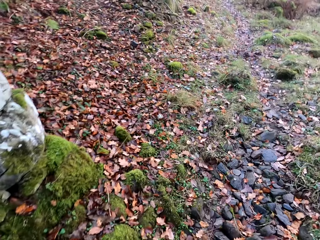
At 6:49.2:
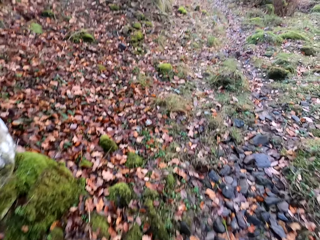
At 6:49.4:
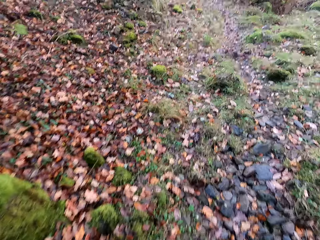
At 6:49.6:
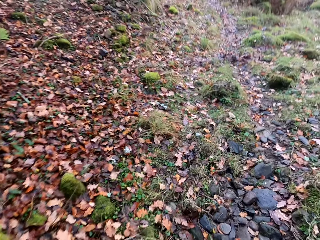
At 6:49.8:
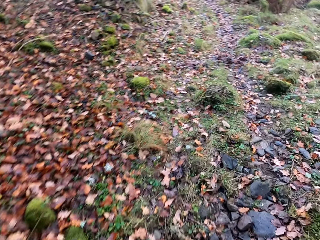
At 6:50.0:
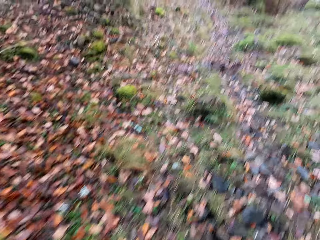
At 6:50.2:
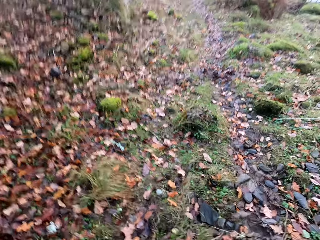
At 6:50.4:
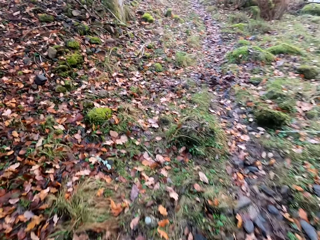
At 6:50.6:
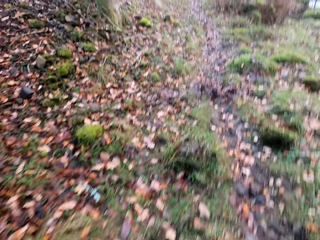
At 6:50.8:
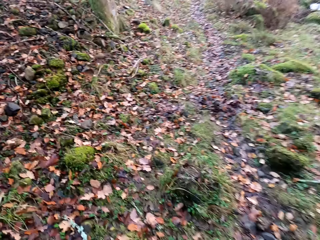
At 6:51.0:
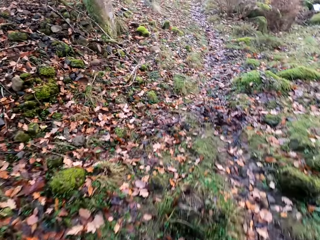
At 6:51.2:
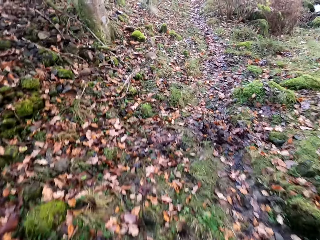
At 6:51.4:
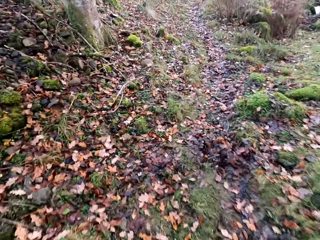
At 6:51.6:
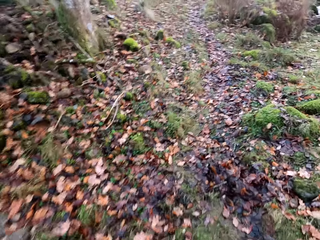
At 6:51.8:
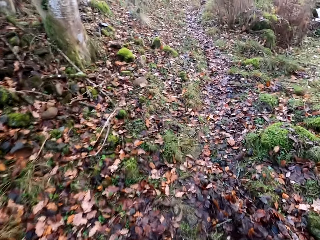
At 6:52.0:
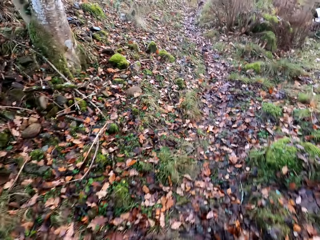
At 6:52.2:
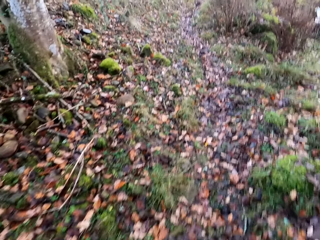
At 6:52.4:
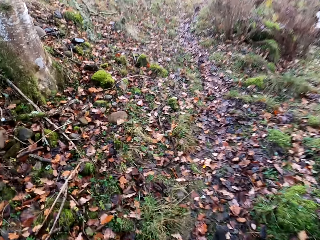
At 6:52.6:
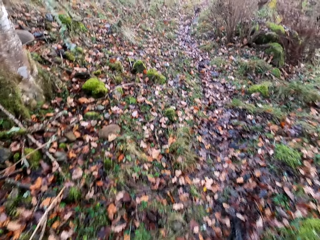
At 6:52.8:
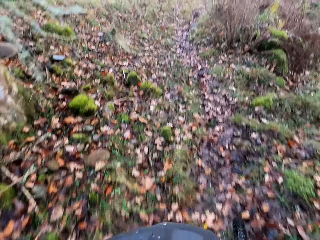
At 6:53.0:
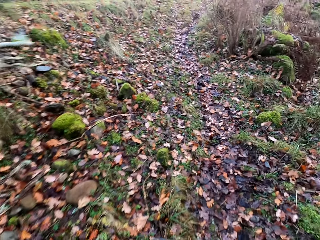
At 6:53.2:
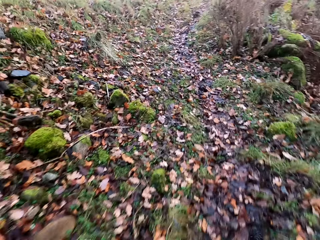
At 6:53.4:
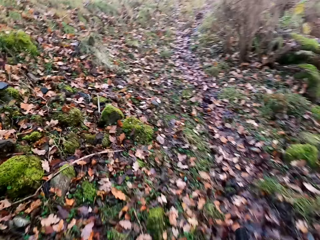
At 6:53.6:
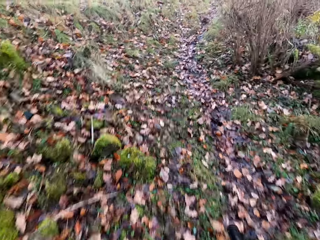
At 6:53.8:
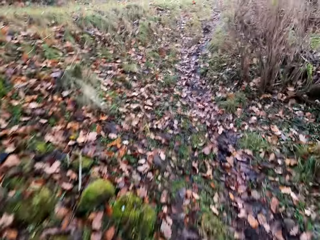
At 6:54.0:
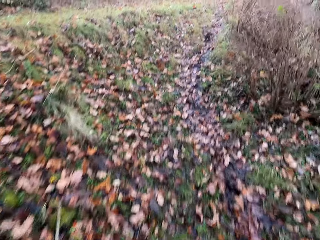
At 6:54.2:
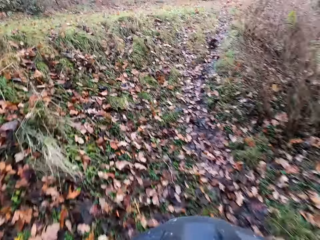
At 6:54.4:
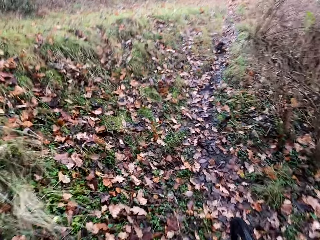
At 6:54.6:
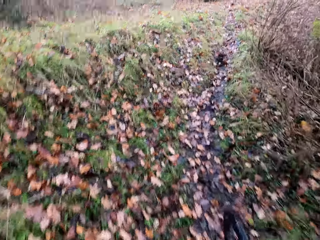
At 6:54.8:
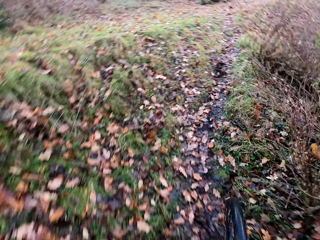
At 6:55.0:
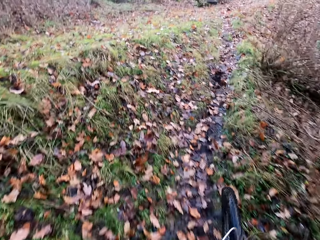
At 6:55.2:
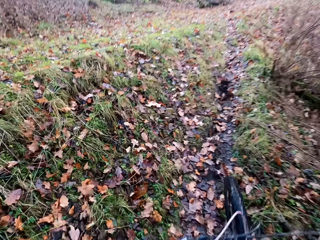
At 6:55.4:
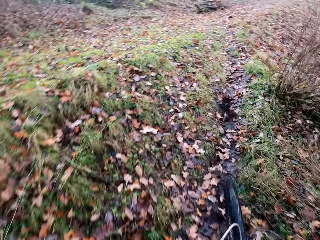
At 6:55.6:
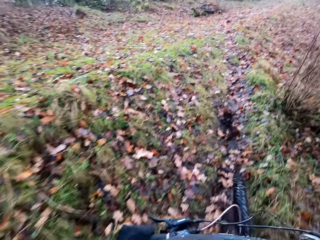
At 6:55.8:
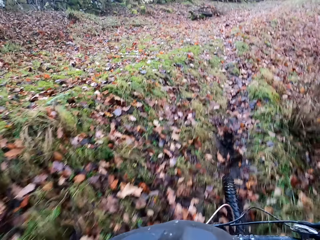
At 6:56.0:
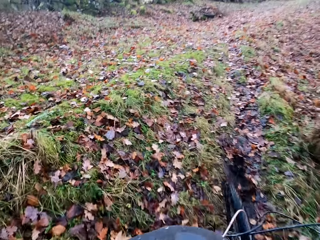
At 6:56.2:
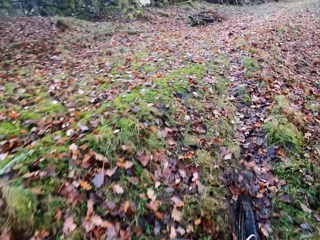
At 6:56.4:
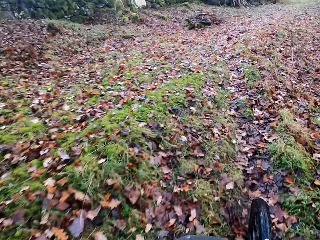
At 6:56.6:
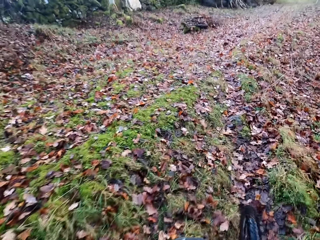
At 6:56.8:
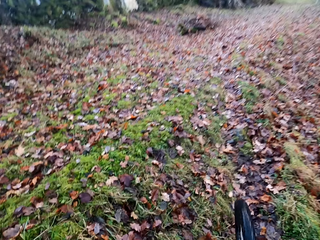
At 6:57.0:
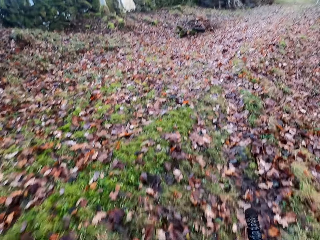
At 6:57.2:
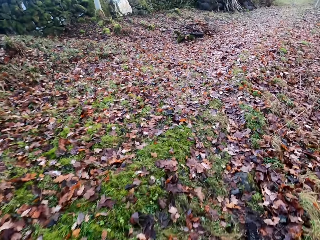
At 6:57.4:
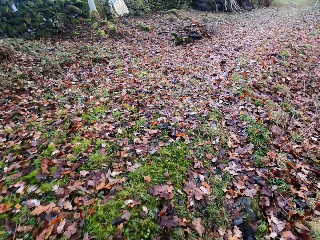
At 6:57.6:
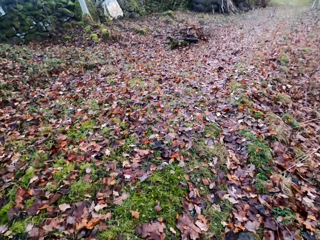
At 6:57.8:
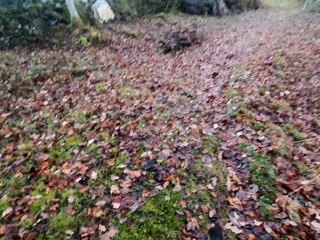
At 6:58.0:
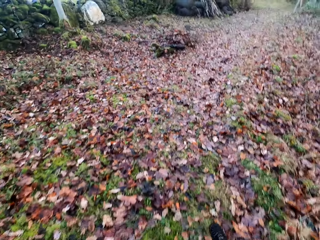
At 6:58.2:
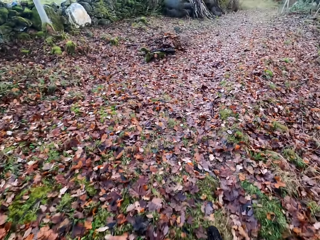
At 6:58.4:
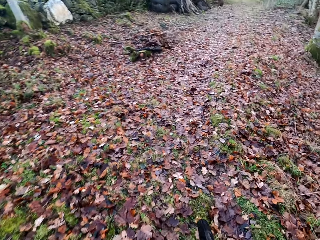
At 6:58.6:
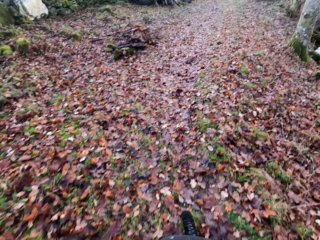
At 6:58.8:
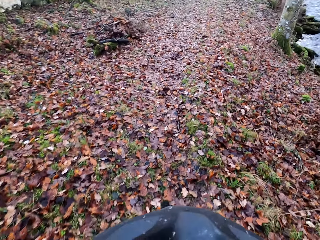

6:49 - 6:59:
The camera wearer rides the bicycle on the dry land.

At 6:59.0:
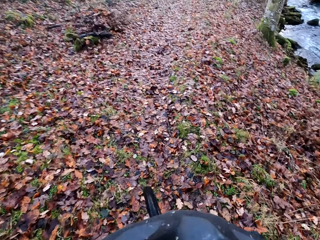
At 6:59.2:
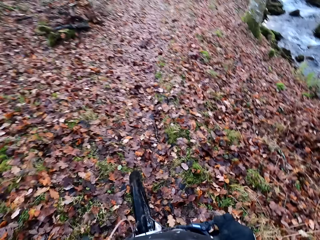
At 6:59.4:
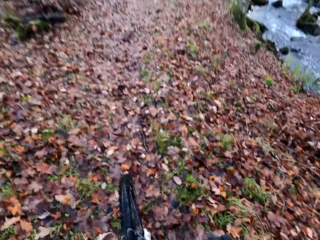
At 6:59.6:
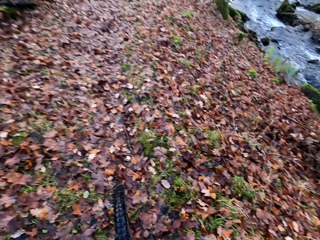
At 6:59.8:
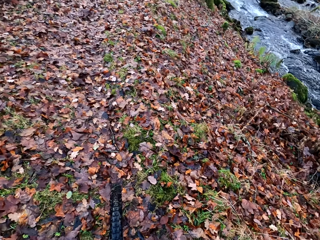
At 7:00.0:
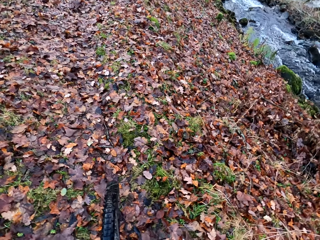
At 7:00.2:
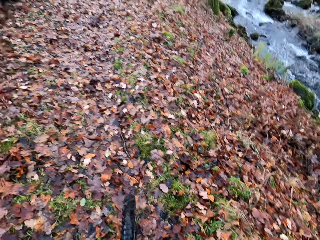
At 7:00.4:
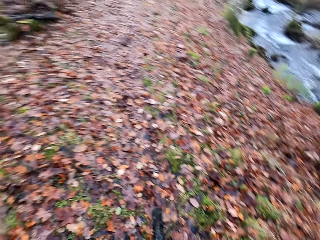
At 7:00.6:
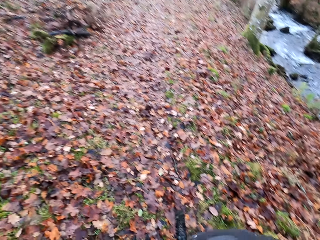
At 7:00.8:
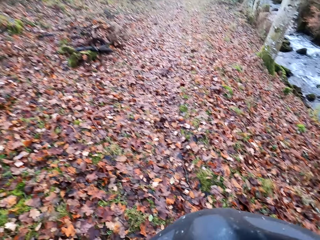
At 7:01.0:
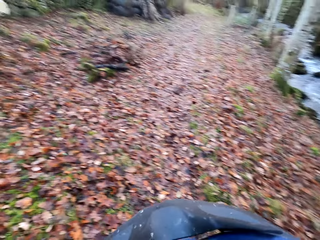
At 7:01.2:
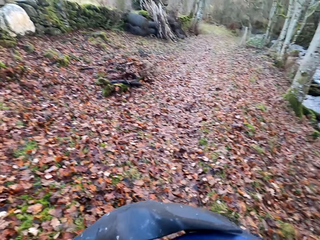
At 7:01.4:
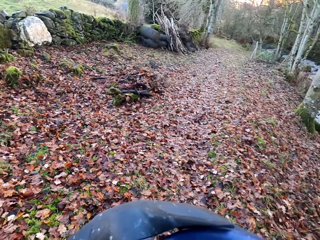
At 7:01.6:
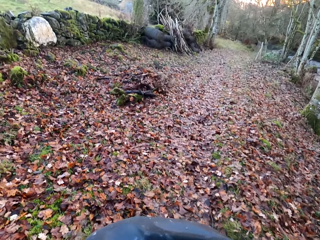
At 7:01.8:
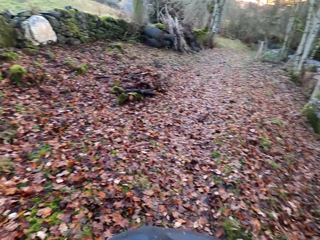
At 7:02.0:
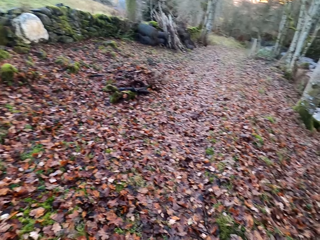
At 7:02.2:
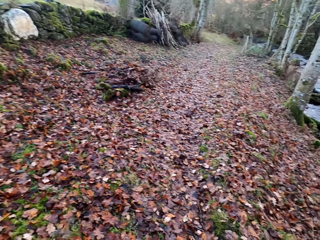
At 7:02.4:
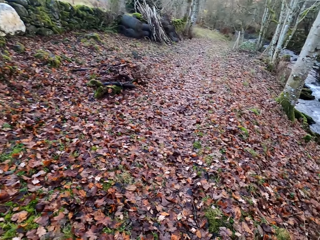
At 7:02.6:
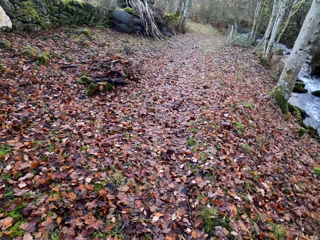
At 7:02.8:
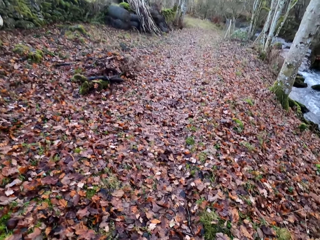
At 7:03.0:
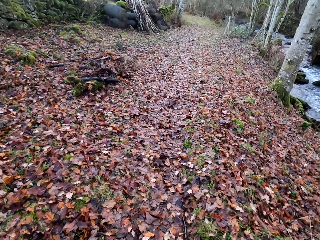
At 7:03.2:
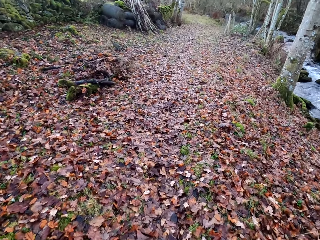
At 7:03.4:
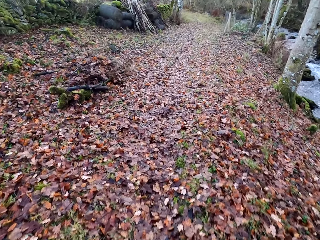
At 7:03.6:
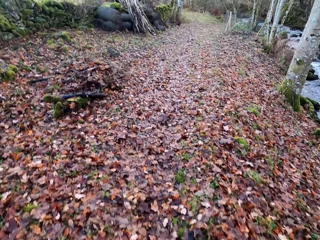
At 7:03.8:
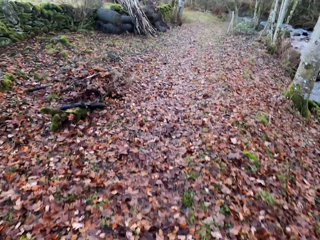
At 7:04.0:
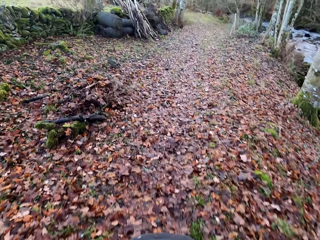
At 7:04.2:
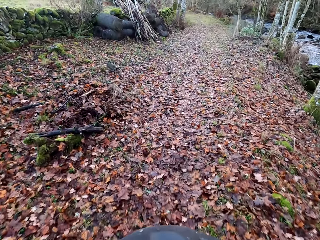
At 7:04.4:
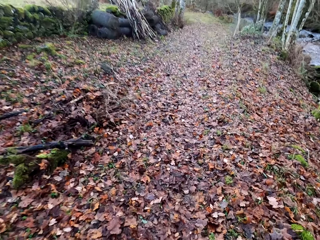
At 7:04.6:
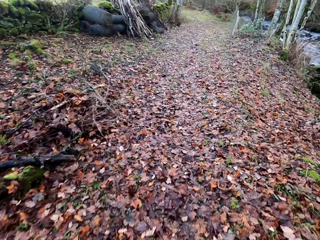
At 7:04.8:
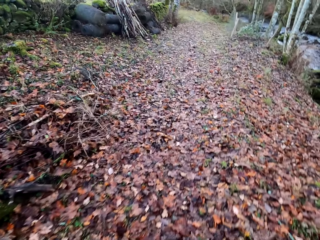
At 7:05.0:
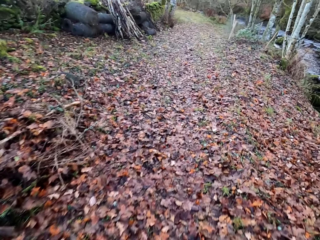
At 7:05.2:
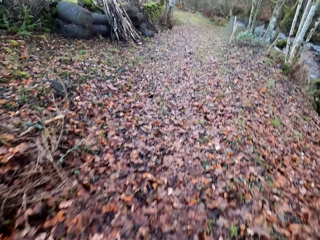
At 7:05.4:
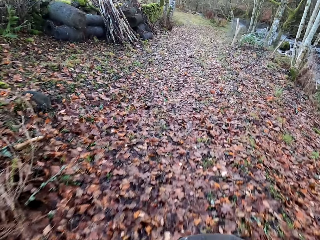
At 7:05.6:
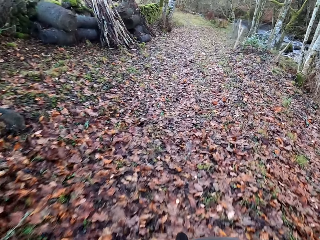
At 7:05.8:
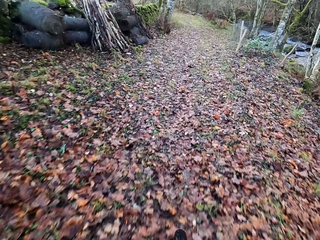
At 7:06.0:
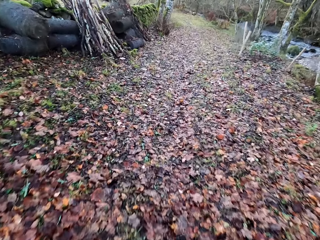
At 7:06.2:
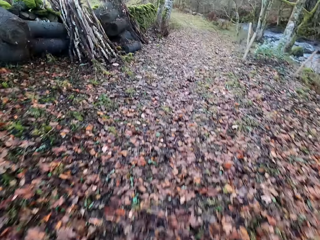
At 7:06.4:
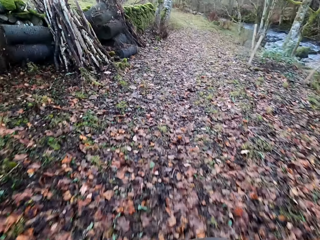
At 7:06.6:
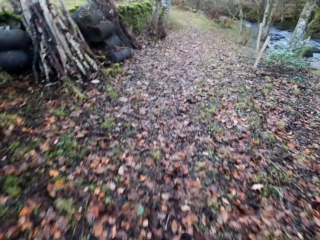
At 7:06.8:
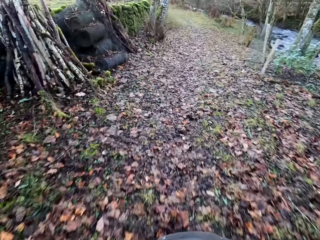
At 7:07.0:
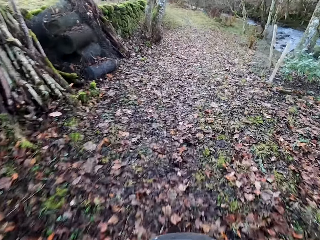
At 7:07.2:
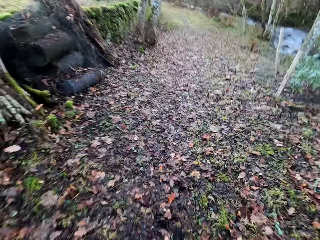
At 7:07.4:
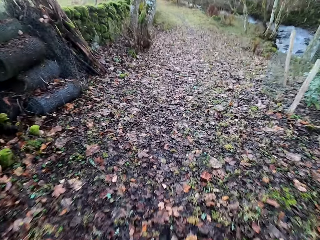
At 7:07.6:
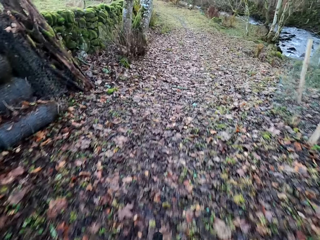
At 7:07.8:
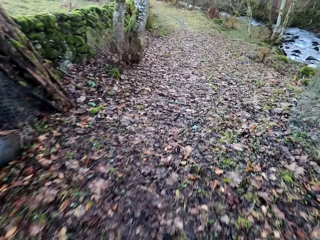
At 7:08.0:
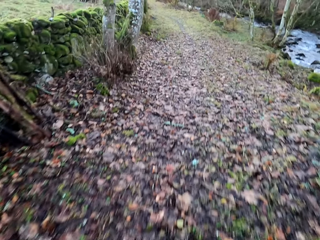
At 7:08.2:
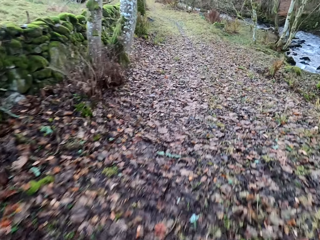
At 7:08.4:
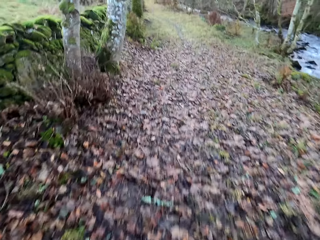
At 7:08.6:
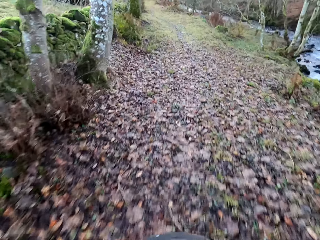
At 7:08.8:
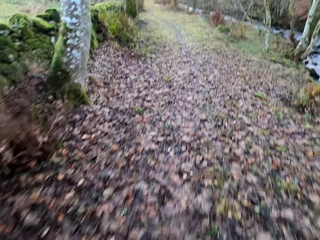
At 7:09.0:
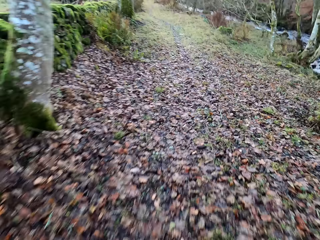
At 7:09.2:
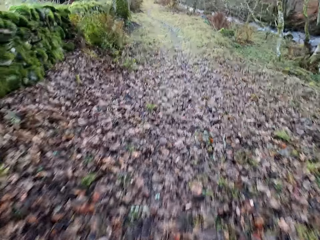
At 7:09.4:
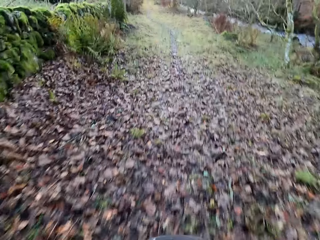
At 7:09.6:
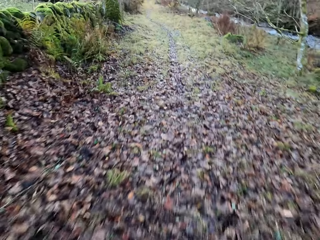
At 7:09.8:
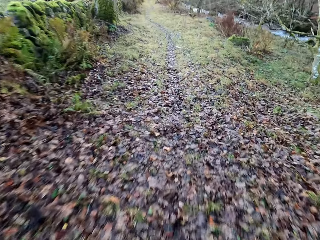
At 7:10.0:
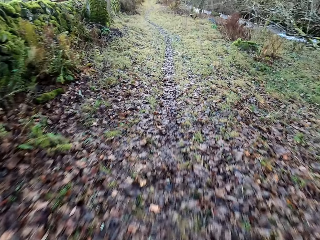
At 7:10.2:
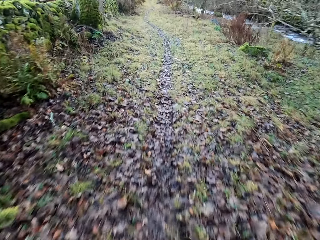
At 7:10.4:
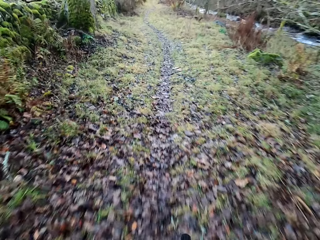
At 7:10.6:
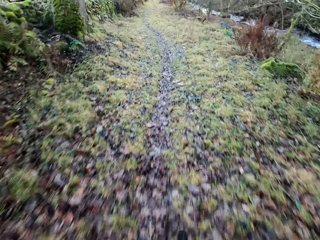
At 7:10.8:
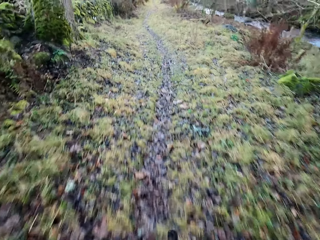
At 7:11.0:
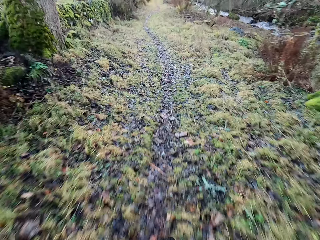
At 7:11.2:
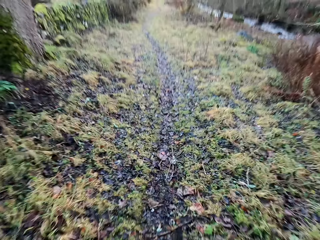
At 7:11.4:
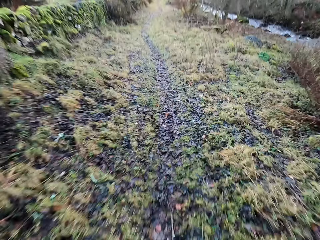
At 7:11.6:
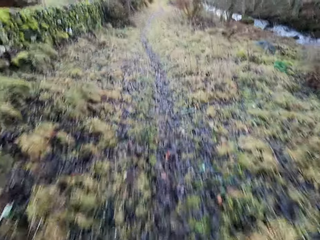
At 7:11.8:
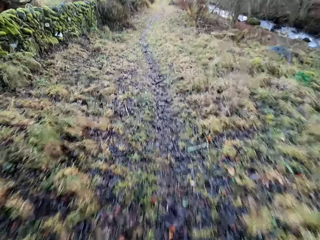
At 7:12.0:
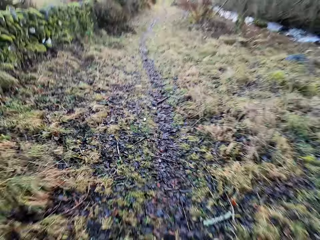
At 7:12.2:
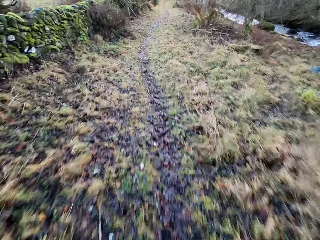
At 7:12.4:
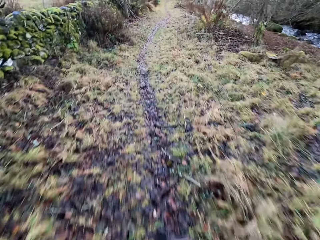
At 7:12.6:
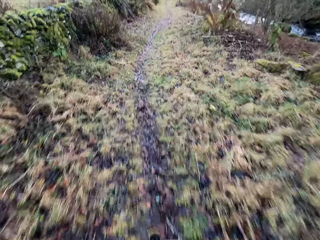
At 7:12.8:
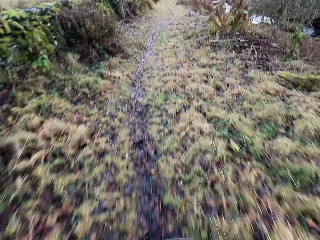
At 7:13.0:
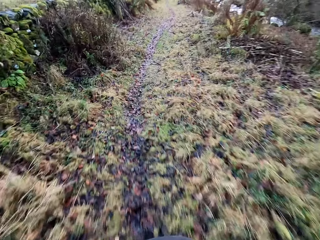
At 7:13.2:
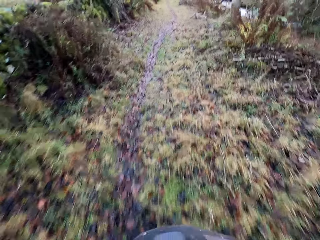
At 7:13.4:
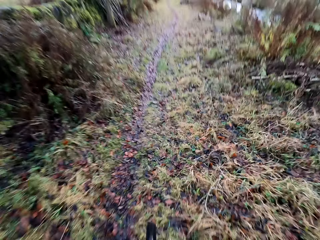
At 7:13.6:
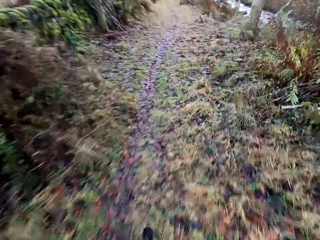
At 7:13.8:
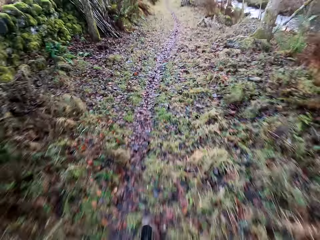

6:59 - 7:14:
The camera wearer stops the bicycle. They ride the bicycle on the dry land.
